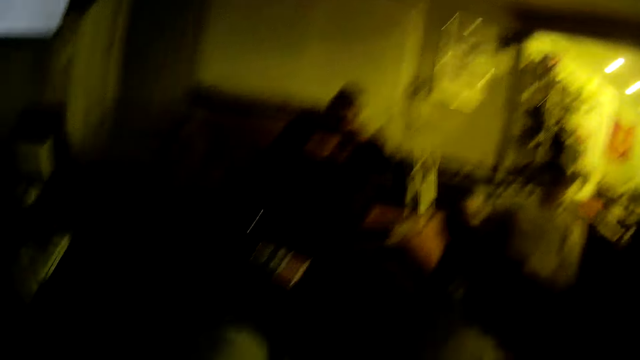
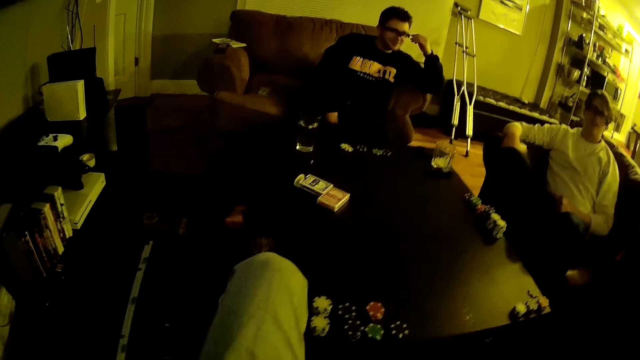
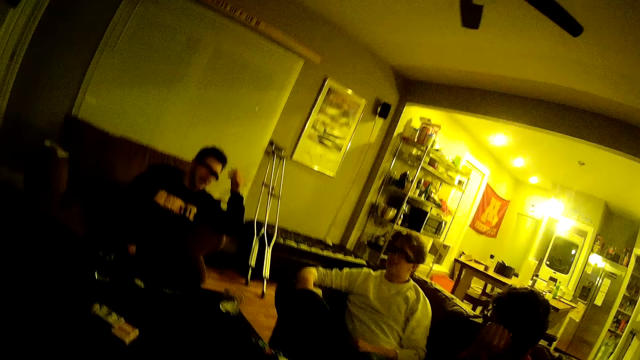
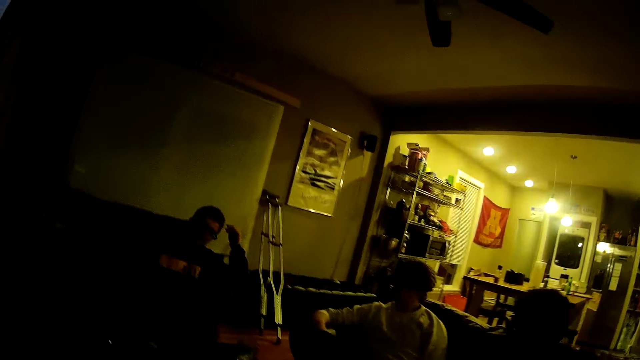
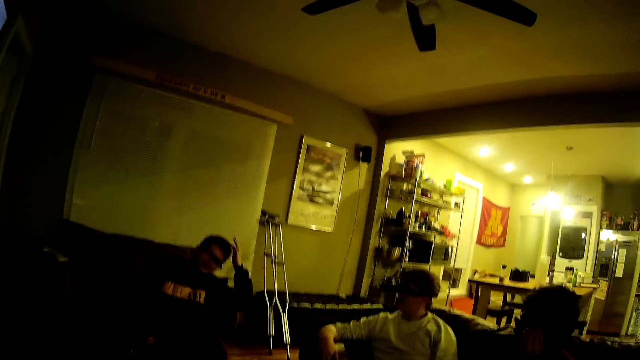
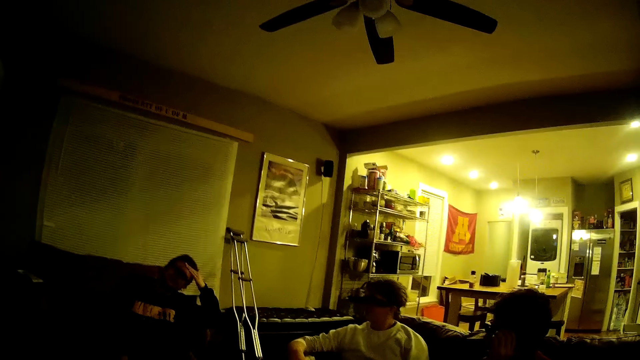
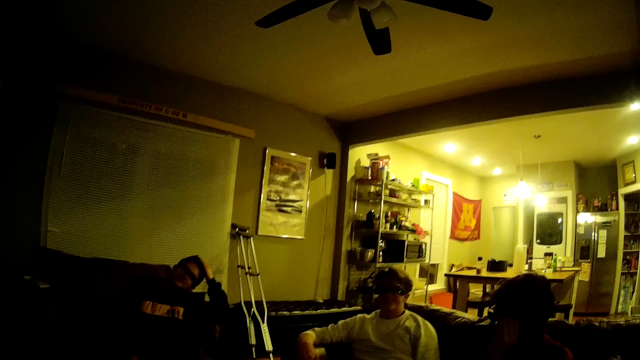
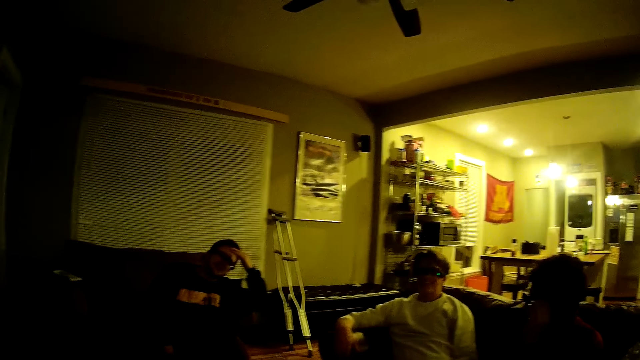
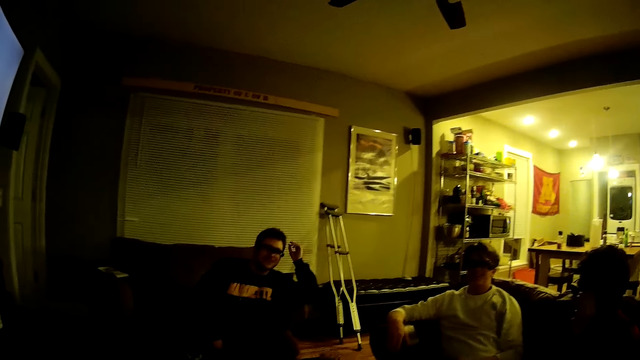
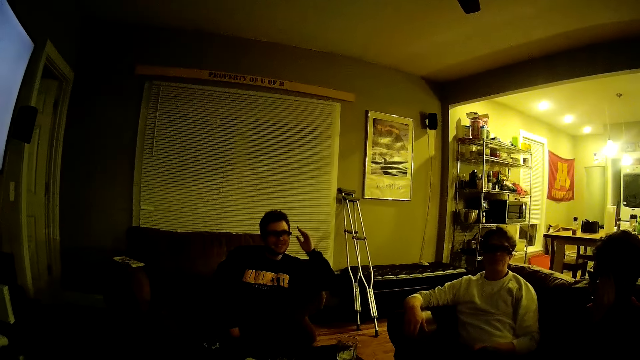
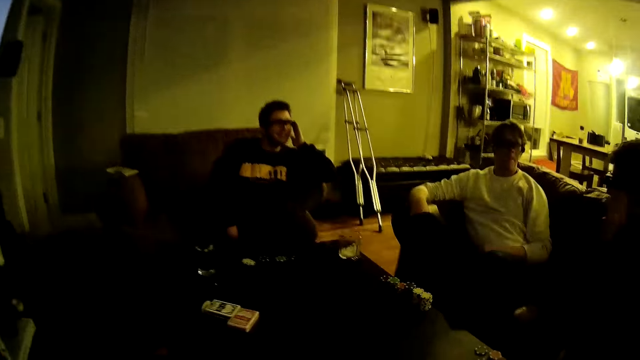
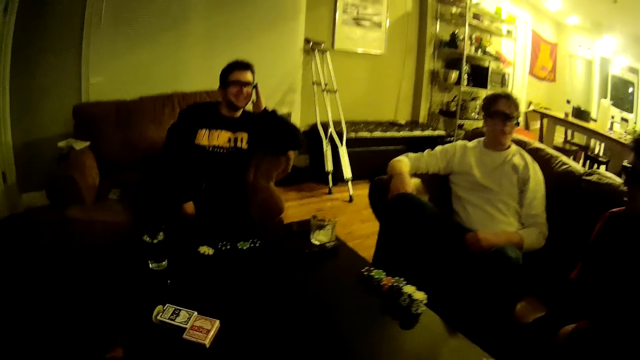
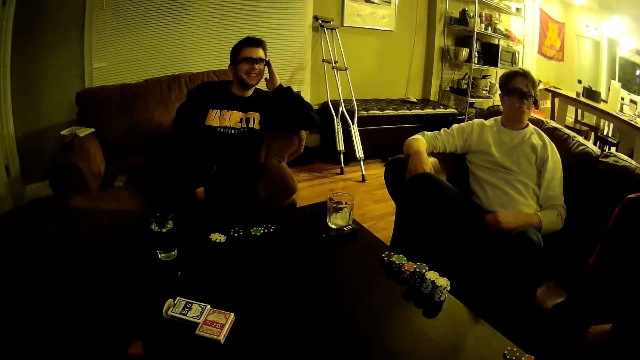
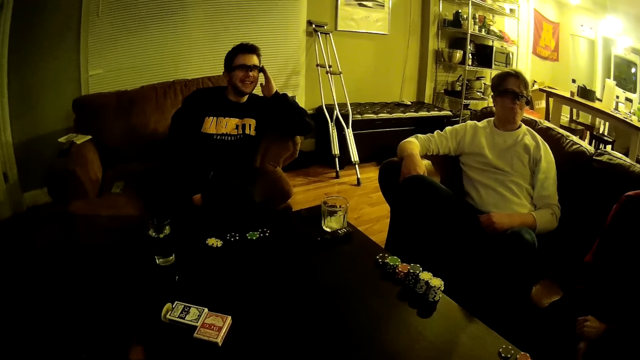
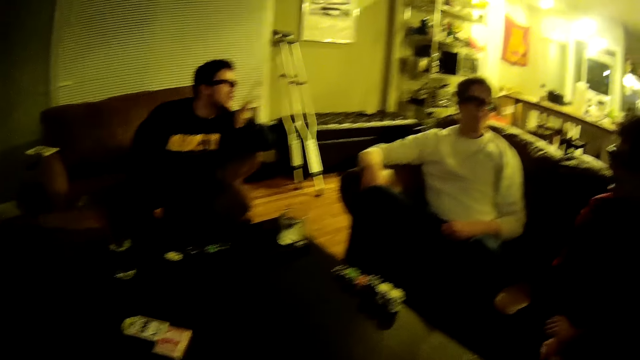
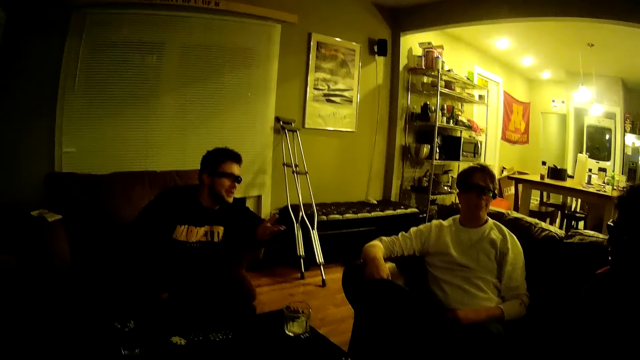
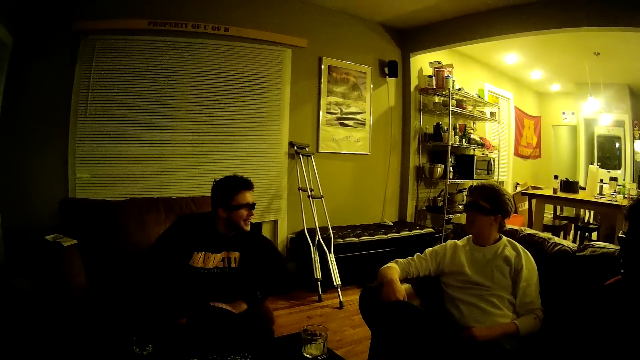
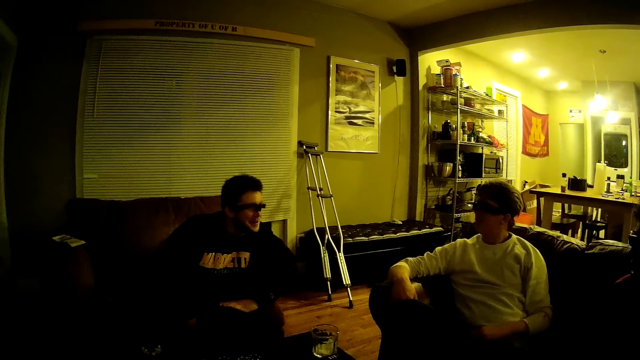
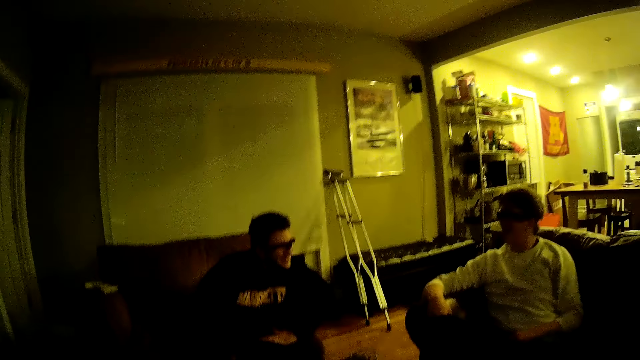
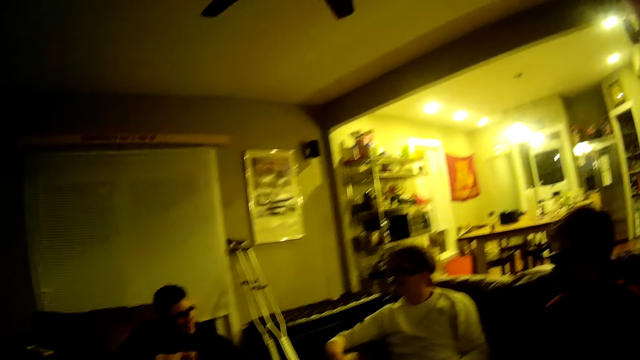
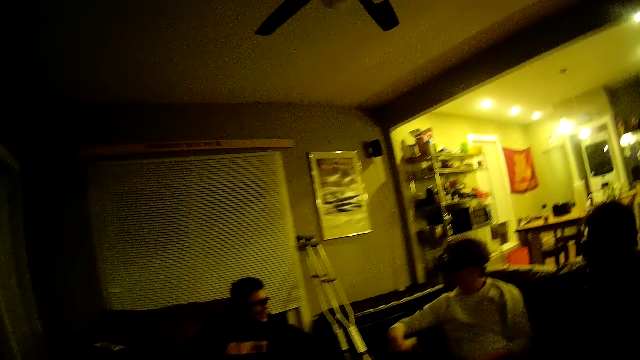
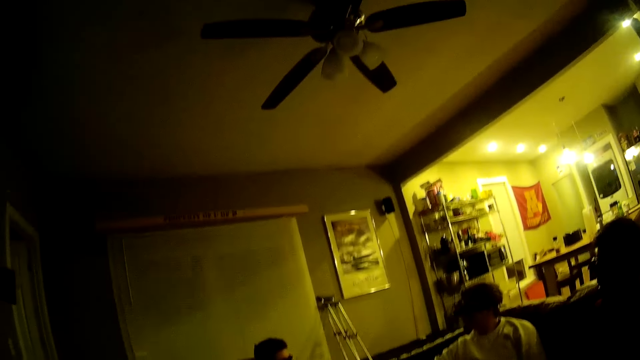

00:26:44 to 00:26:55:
The camera wearer sits across from a man. The man touches his hair with his left hand. Another man moves his hand. The first man converses with a third man. The first man moves his hand.

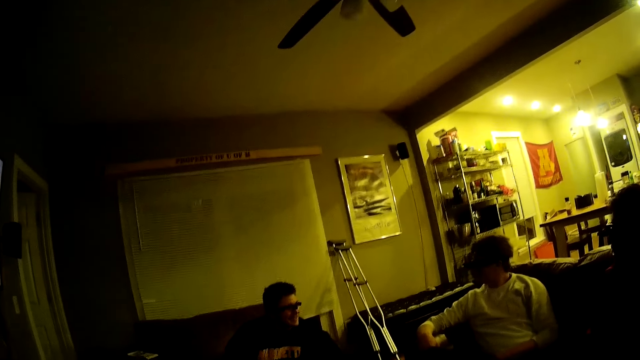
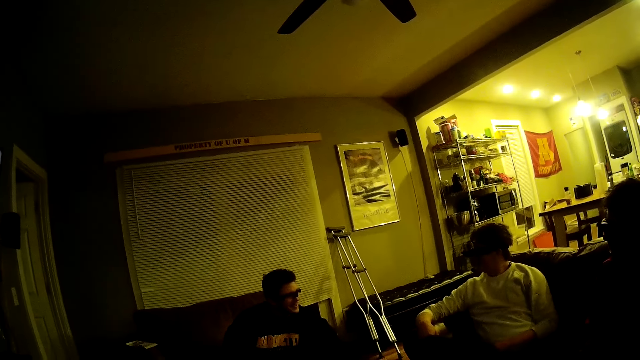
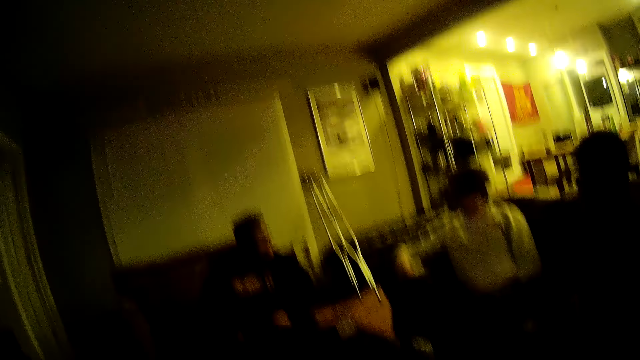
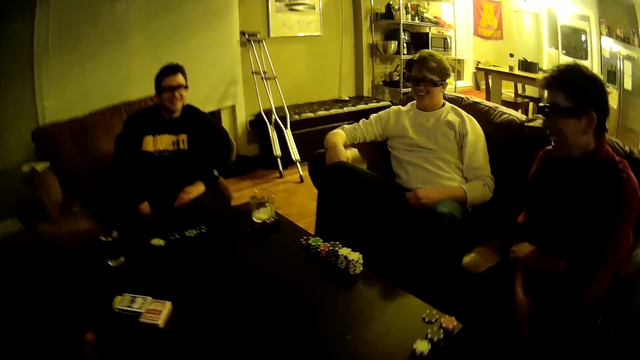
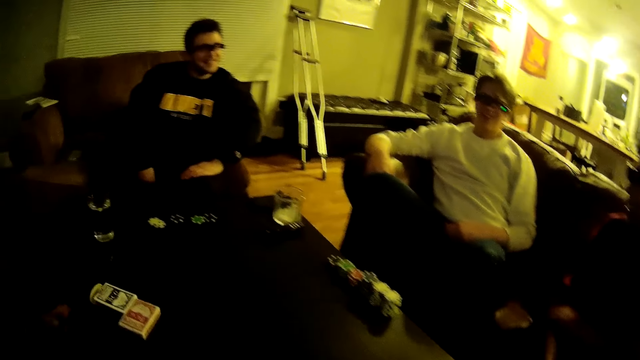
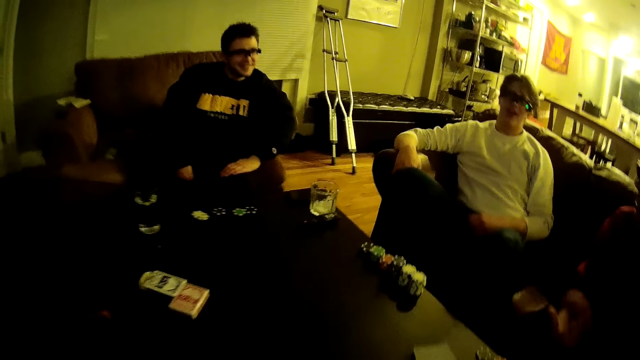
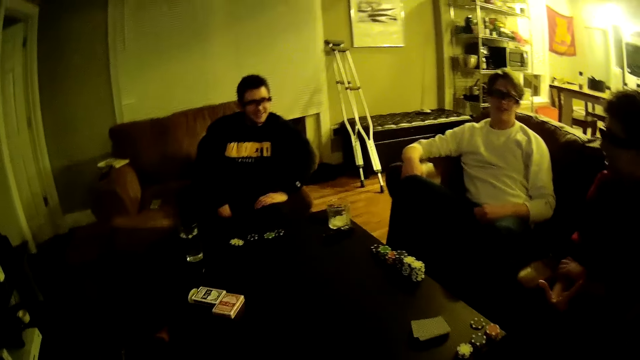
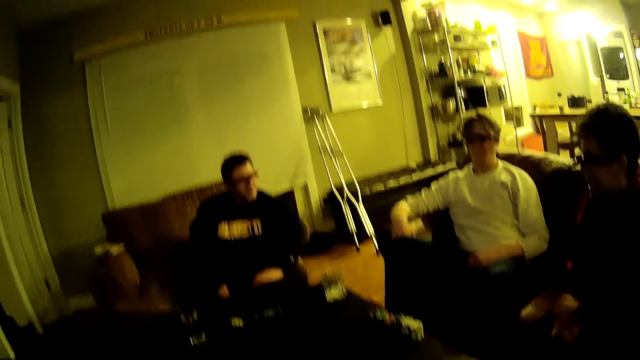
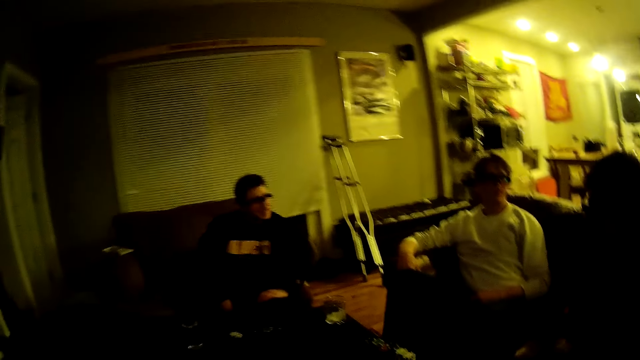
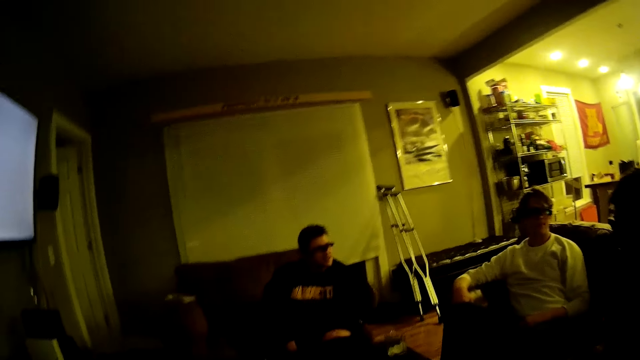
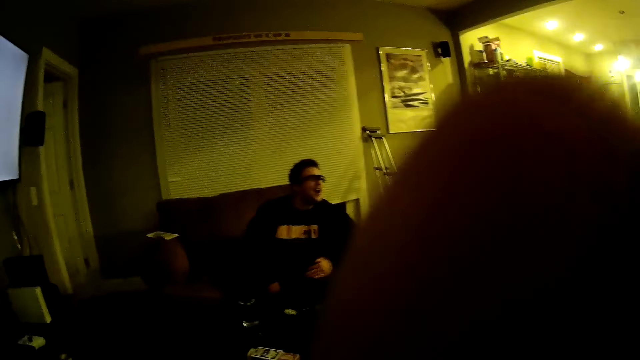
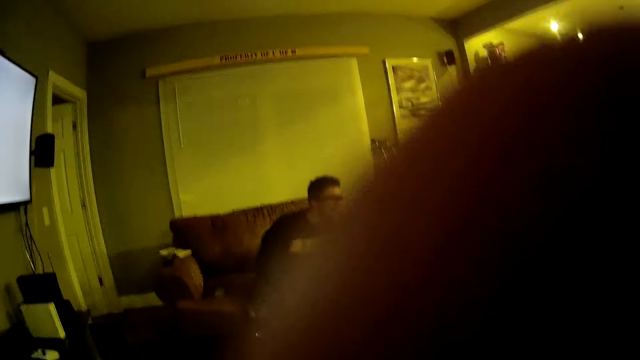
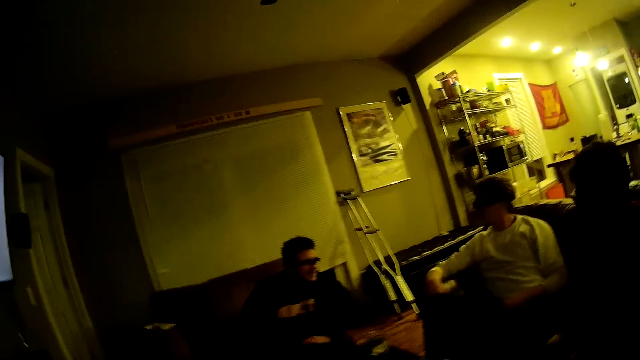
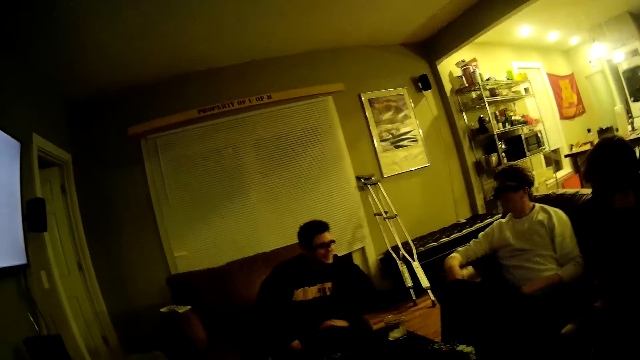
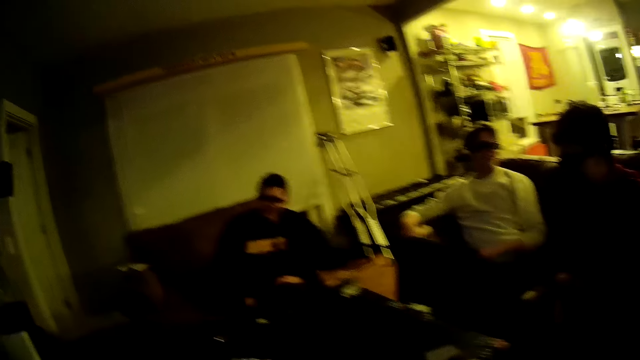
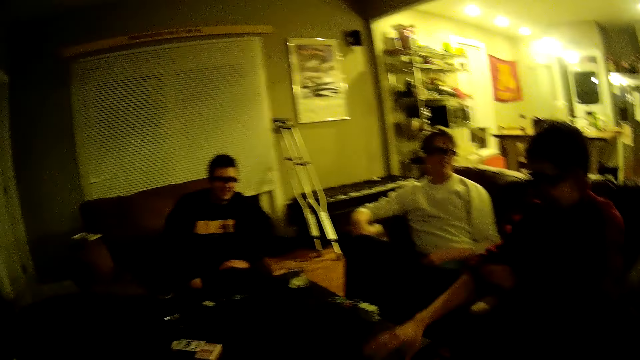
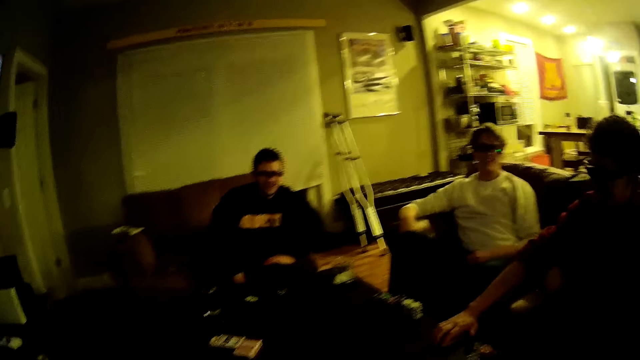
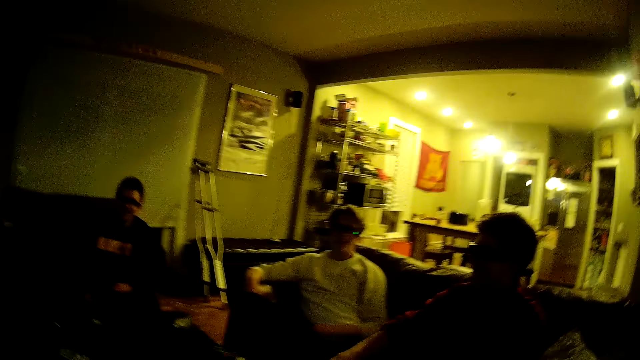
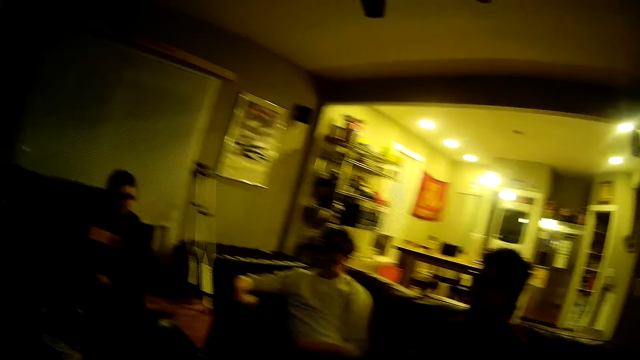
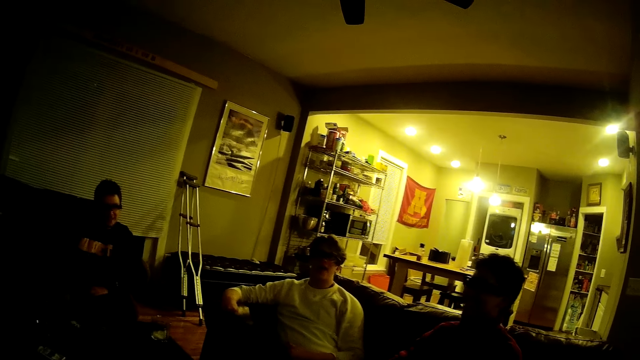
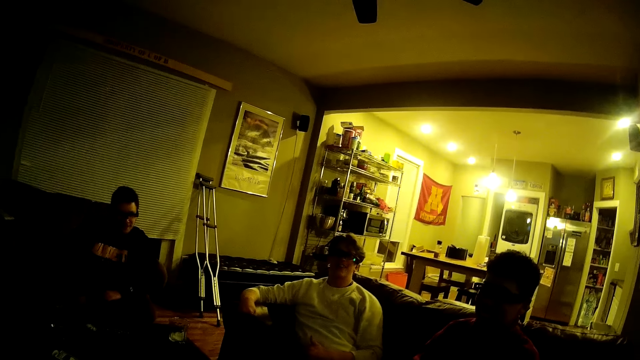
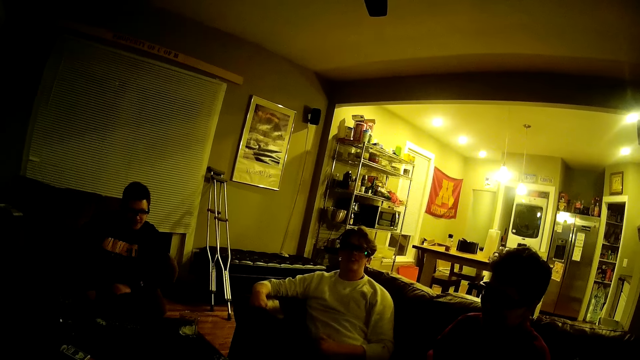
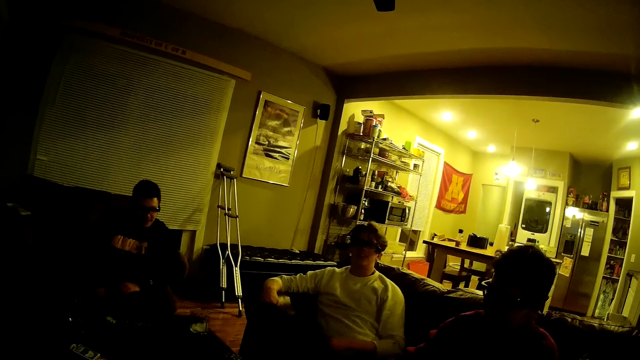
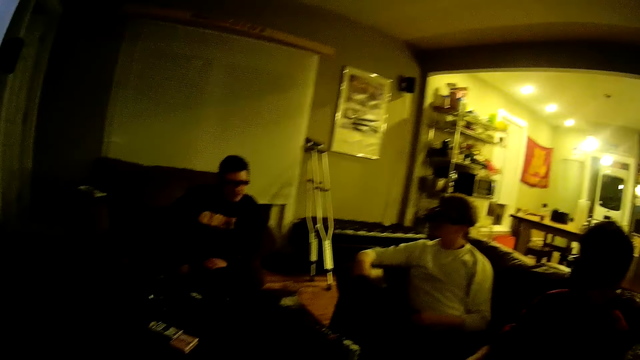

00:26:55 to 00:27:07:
A man moves his hand. The camera wearer touches his face or the camera with his left hand. The man stretches his hand. The man picks up a pack of cards from the table with his right hand.
